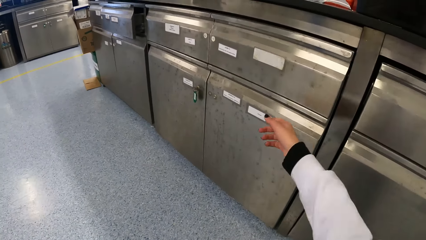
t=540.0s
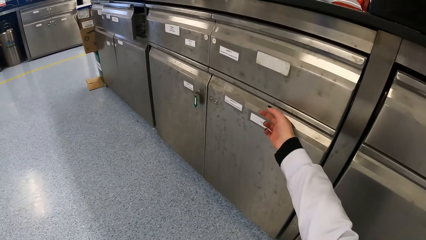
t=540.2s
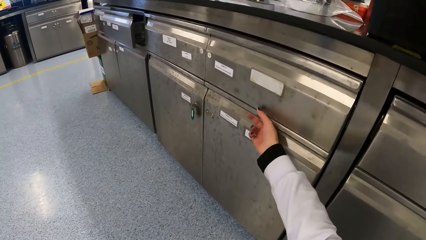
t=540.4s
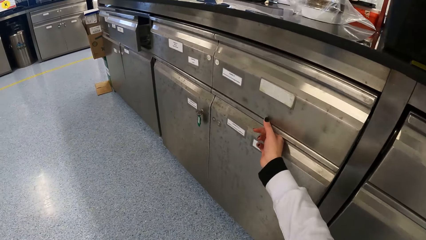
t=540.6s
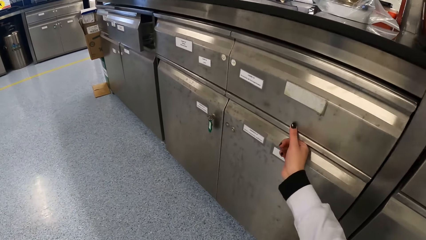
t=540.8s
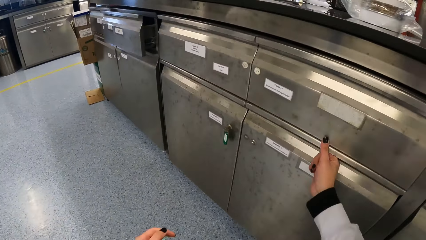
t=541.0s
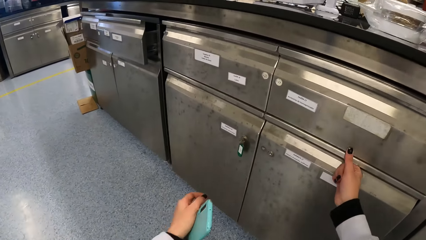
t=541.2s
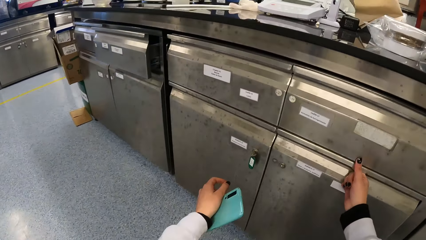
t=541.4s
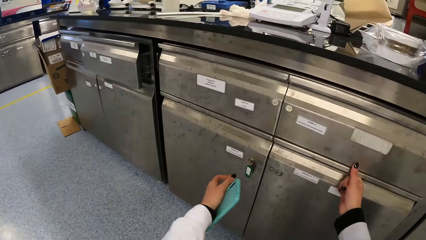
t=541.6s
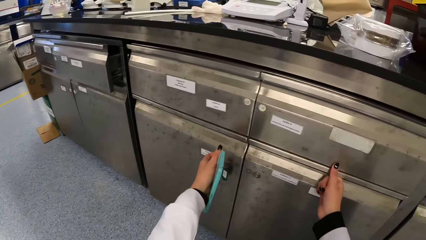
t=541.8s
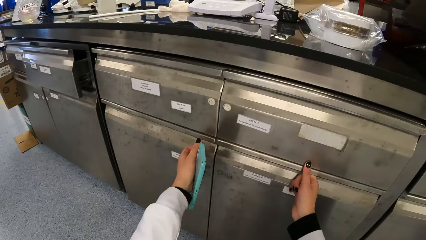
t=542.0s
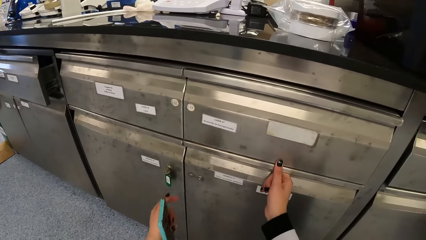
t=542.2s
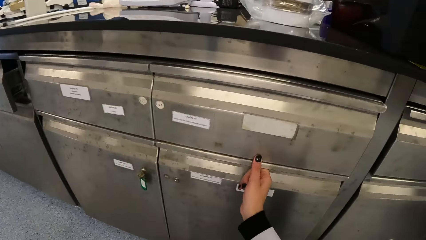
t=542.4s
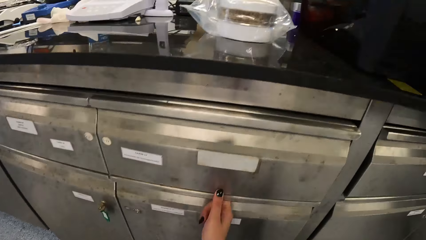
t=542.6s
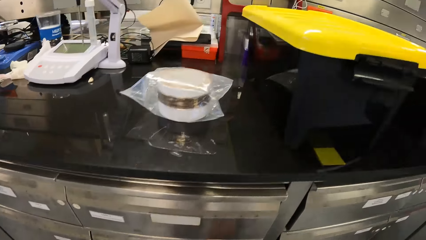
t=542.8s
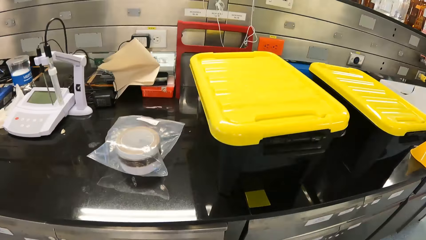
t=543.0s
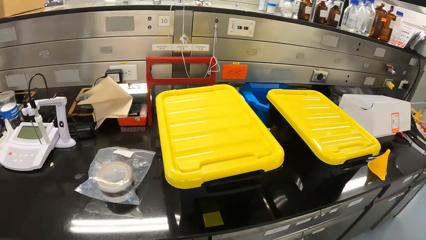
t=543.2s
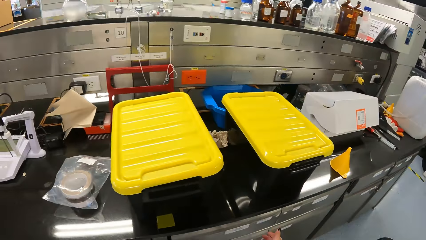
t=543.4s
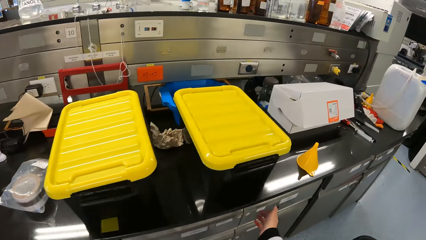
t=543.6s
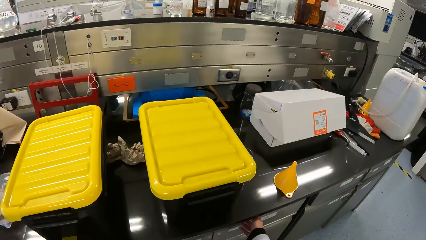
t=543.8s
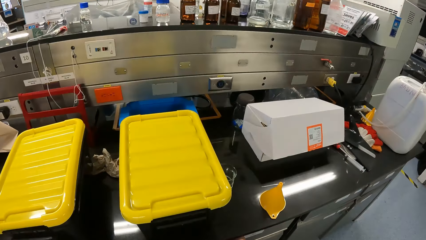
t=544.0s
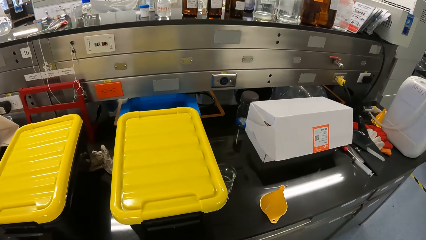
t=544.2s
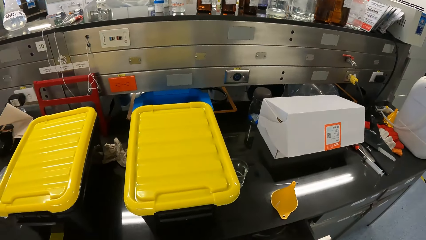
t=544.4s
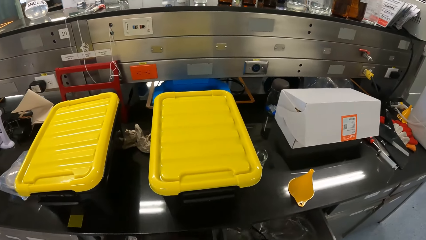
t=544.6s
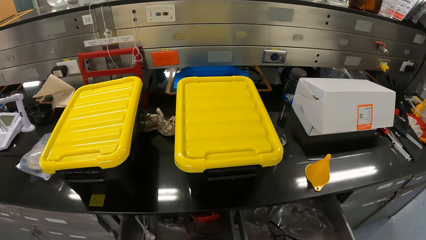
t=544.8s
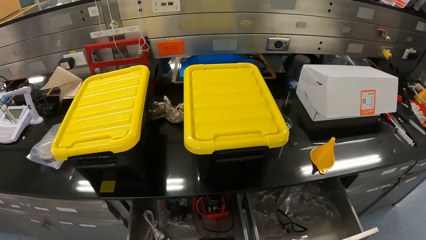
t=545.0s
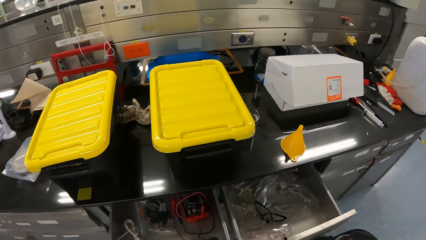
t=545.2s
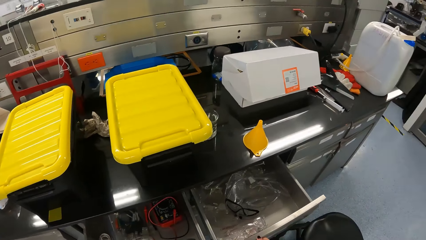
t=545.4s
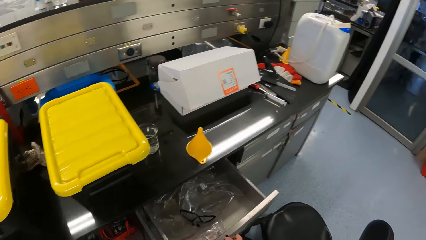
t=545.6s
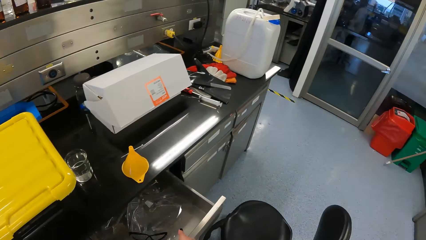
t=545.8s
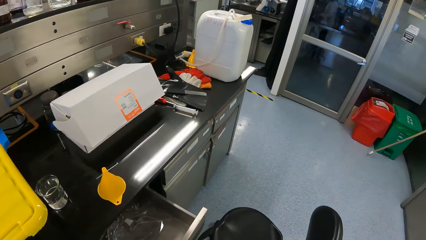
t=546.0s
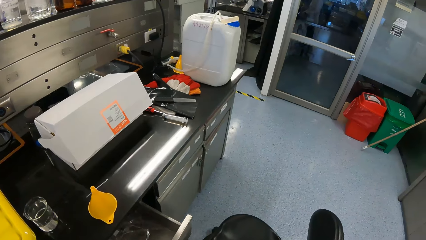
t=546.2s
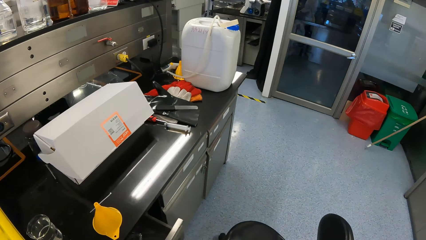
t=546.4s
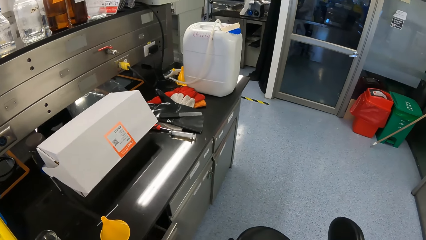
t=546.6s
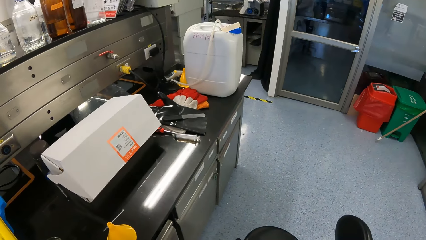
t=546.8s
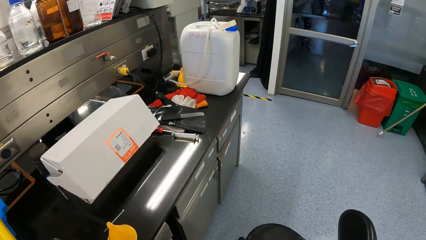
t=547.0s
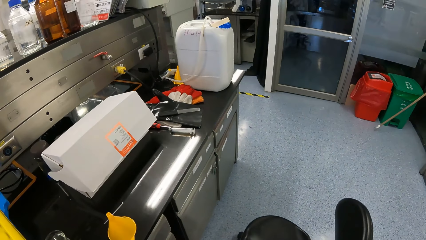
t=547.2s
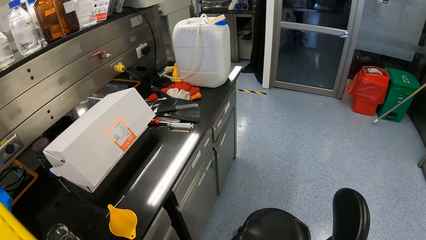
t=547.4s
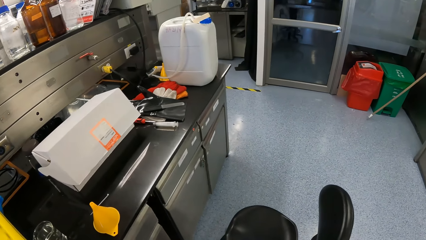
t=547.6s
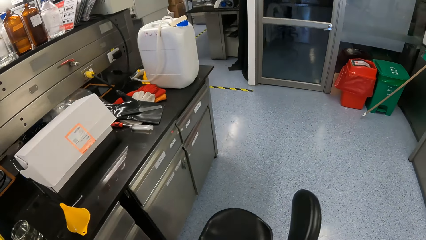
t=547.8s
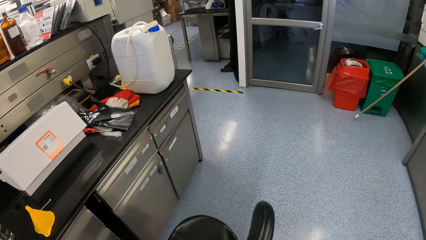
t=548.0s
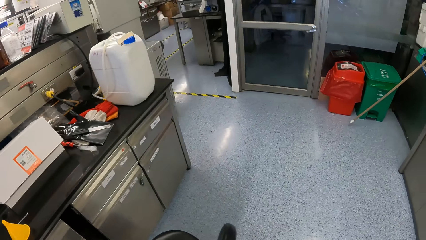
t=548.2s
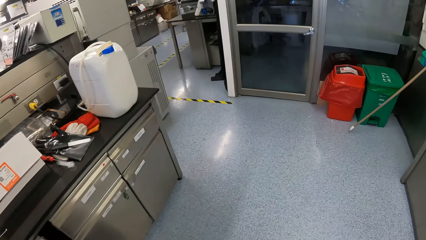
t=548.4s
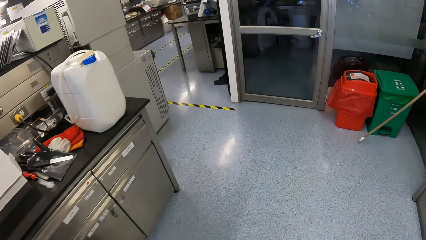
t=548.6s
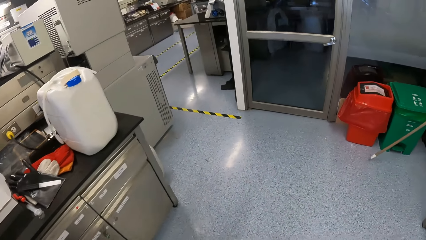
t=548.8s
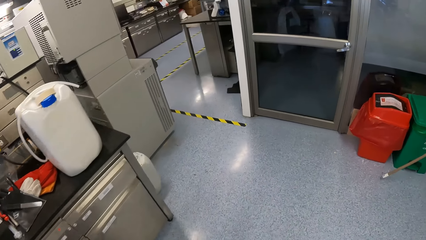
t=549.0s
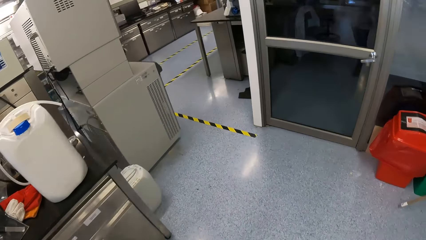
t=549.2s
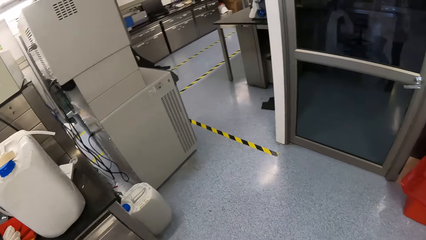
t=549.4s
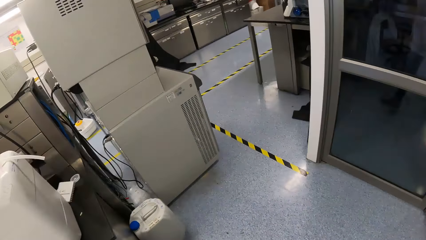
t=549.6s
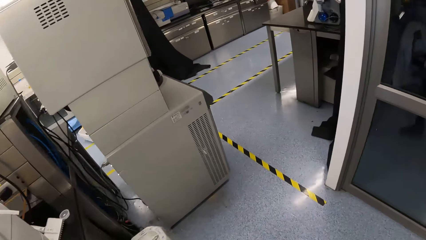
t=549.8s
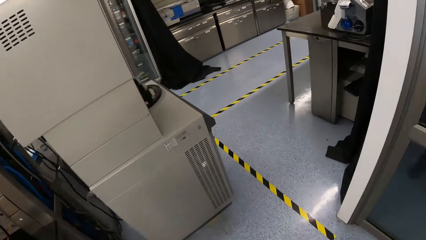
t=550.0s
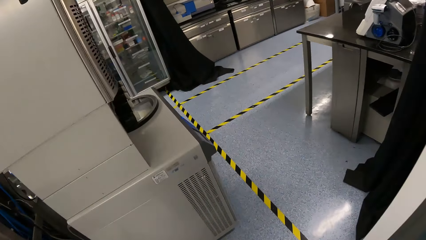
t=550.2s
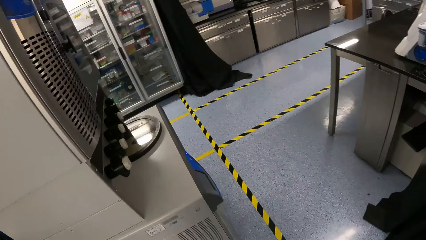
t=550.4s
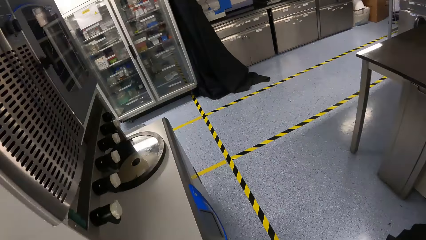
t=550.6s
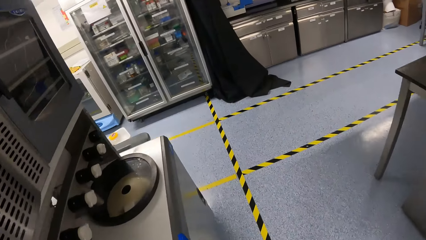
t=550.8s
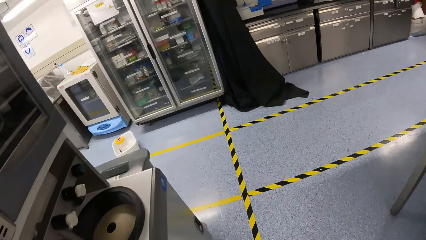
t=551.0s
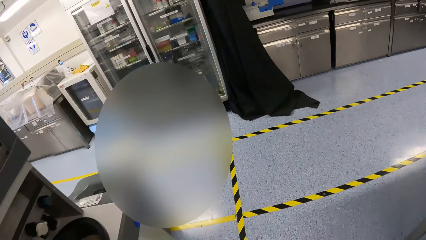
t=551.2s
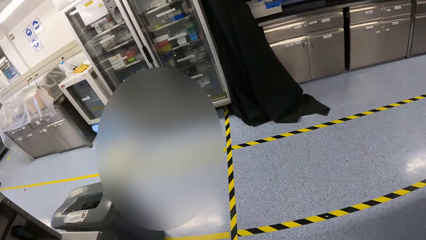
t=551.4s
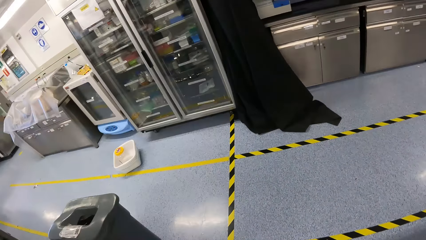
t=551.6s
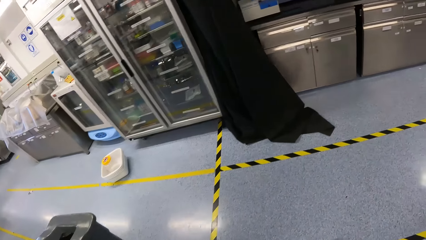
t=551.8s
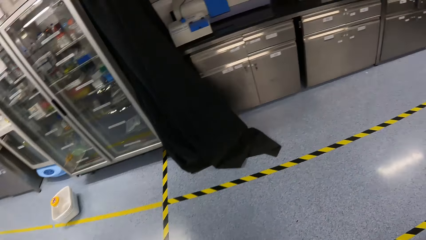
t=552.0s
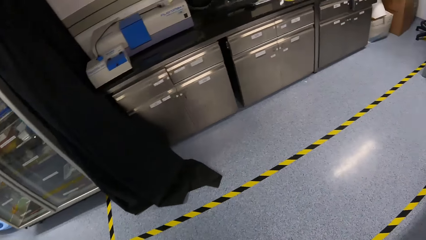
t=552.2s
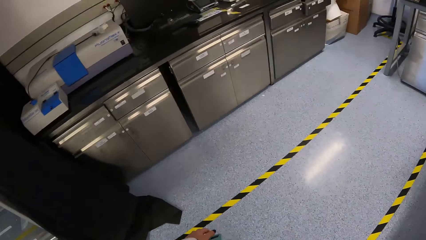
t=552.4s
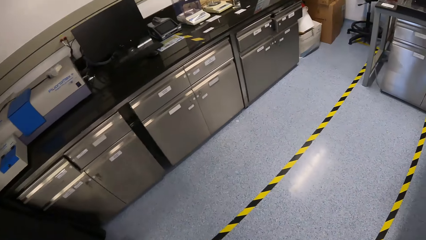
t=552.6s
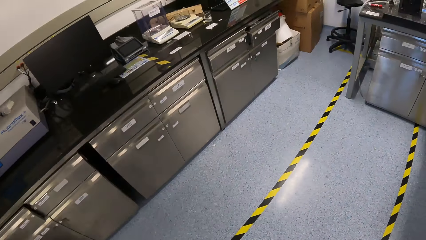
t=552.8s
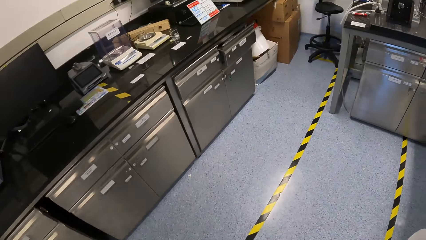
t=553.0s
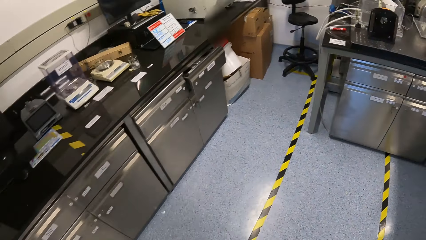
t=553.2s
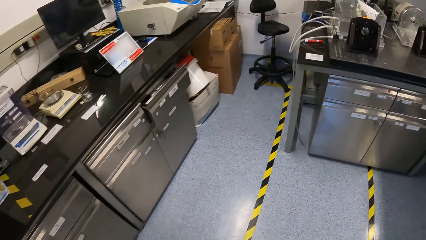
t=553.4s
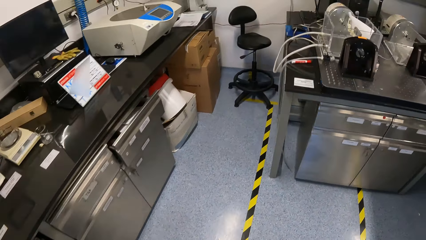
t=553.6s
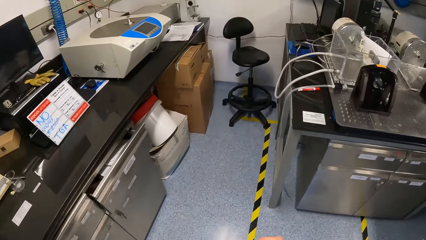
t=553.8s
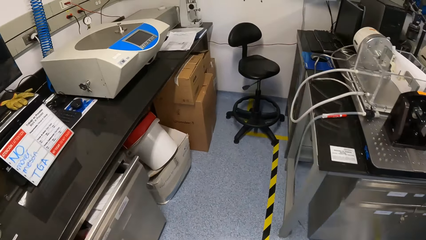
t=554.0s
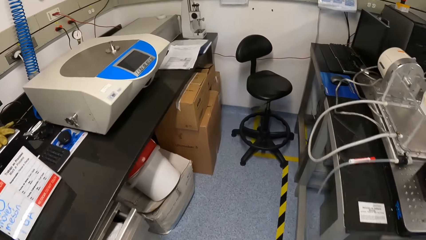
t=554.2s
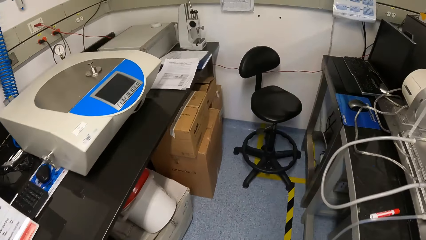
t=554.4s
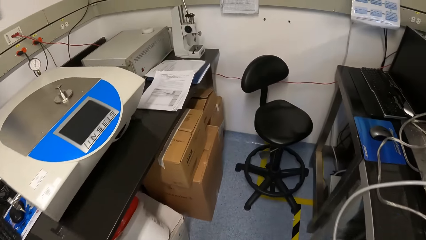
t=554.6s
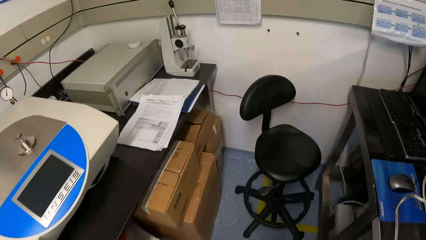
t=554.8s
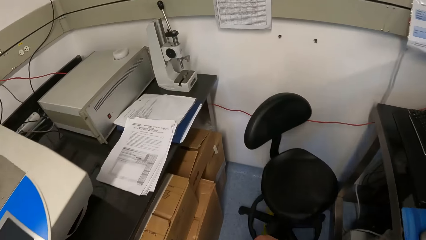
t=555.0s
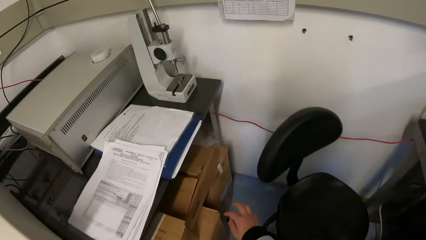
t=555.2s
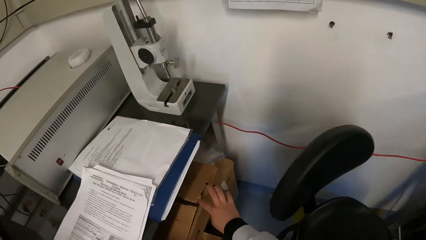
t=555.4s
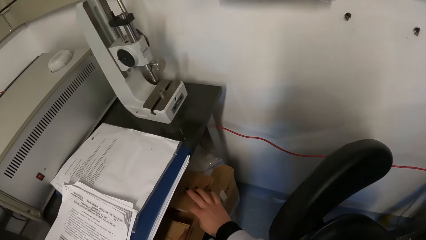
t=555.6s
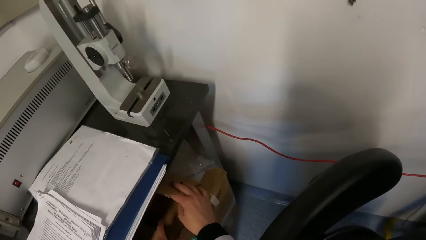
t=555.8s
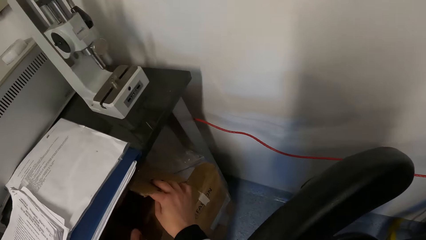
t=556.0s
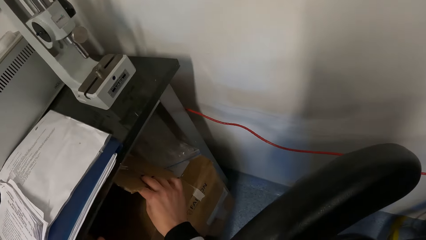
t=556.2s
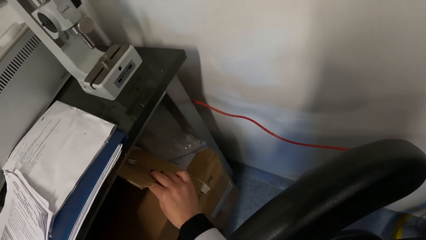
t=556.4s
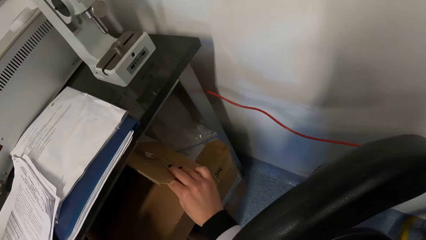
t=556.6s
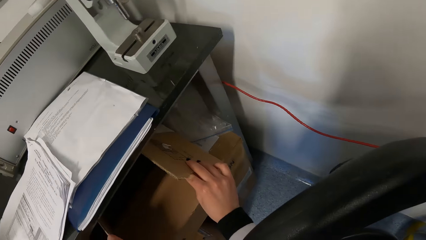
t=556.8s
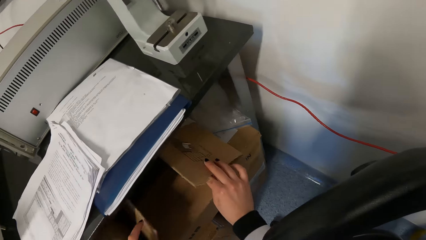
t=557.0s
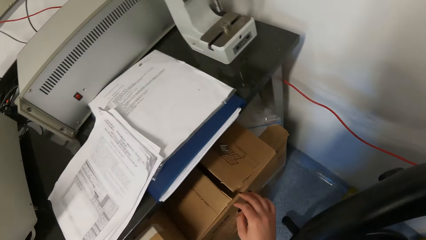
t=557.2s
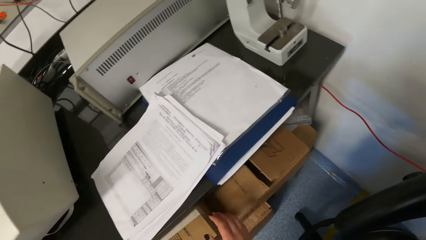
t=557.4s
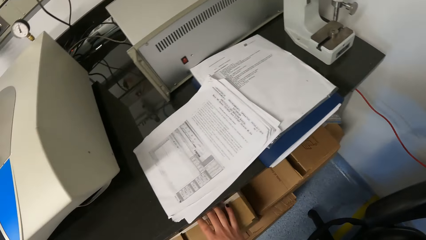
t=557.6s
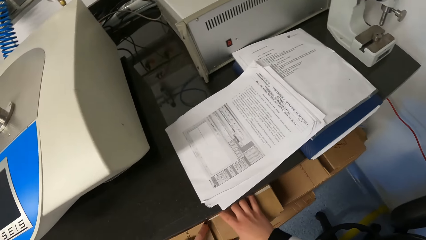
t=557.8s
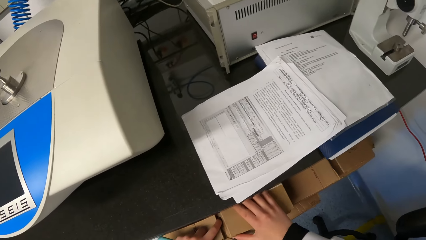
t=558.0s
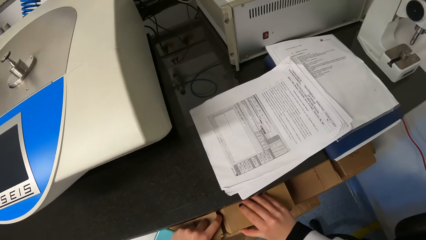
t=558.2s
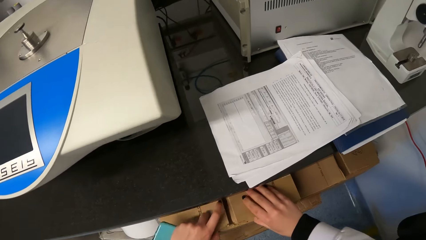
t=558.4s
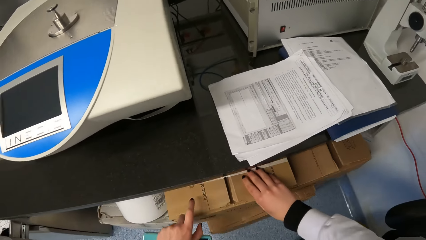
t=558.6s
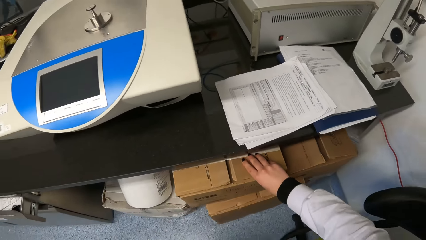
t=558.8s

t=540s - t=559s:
The camera wearer touches the drawers in the laboratory with both hands. She holds the cabinet doors. She looks around. She opens a drawer with her left hand. She closes the drawer with her right hand. She walks towards some boxes in the laboratory. She opens a carton underneath a table with both hands. She pulls out the carton underneath the table with both hands. She touches the carton underneath the table with both hands.
